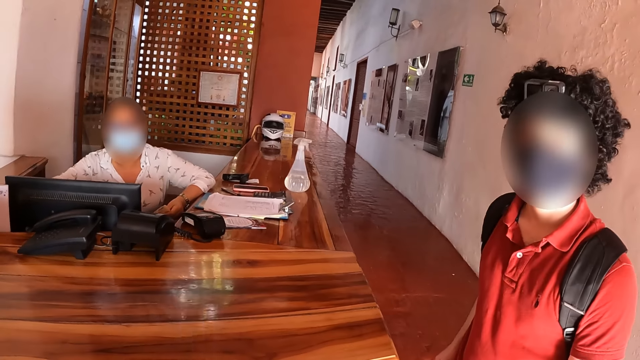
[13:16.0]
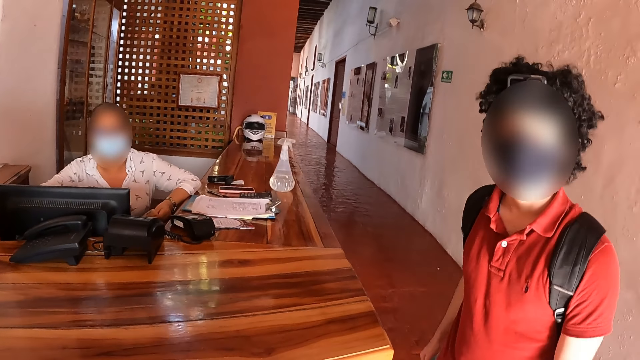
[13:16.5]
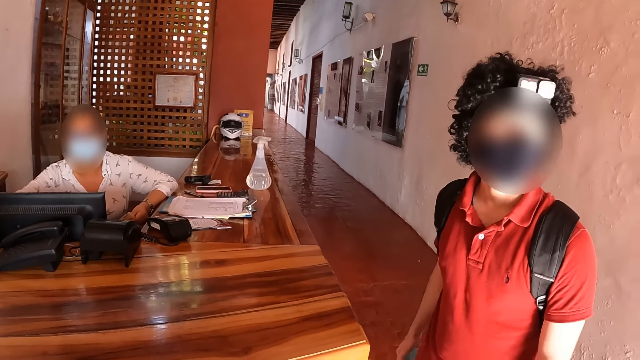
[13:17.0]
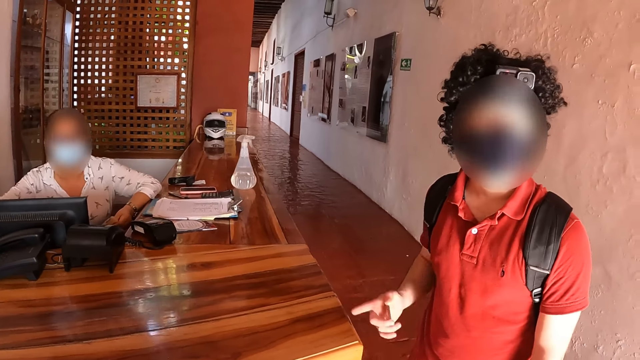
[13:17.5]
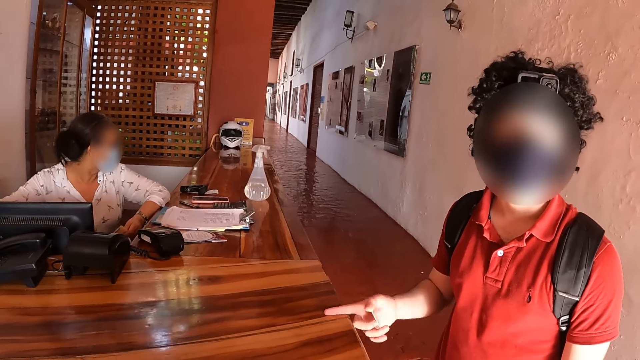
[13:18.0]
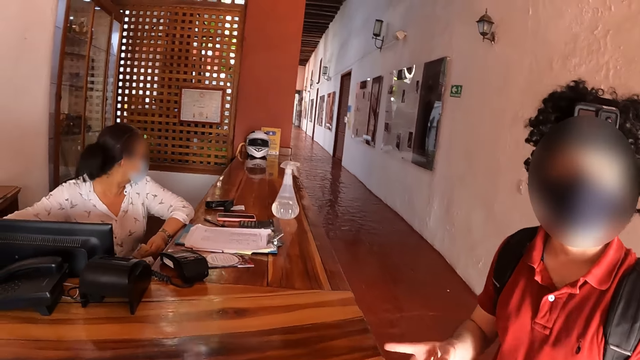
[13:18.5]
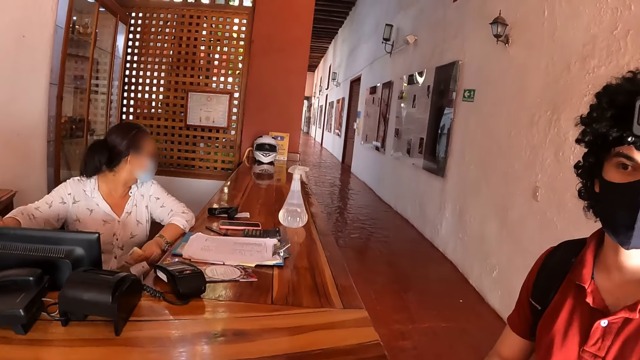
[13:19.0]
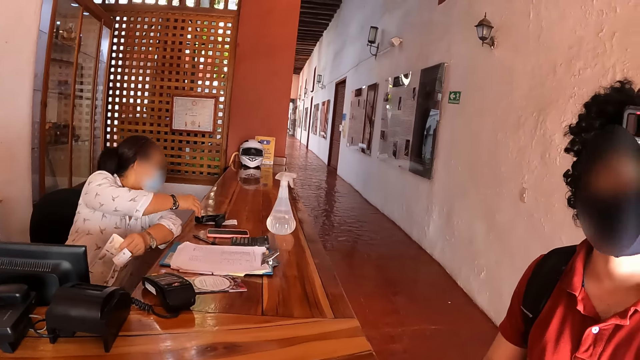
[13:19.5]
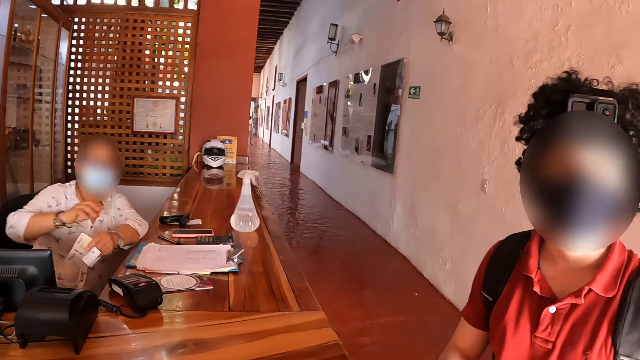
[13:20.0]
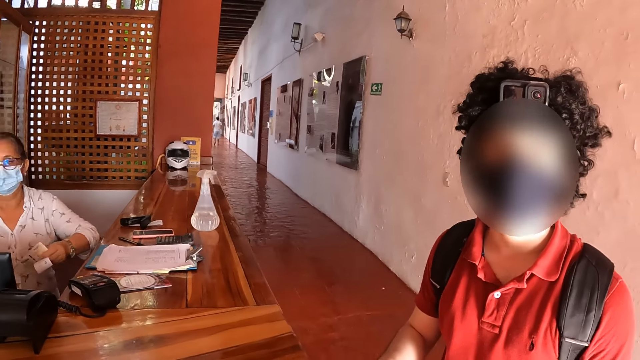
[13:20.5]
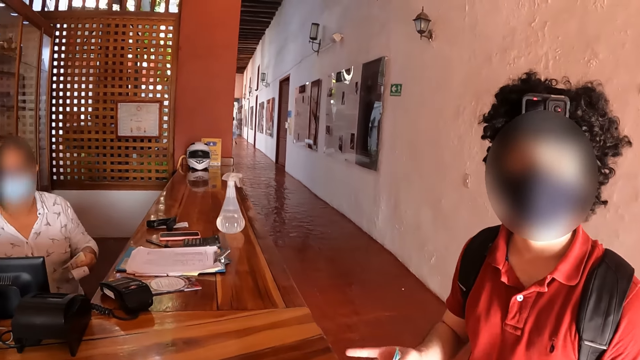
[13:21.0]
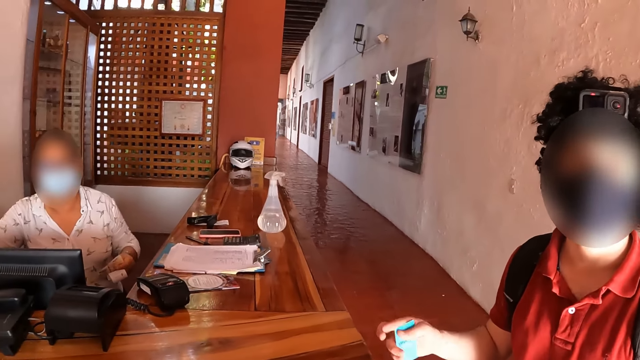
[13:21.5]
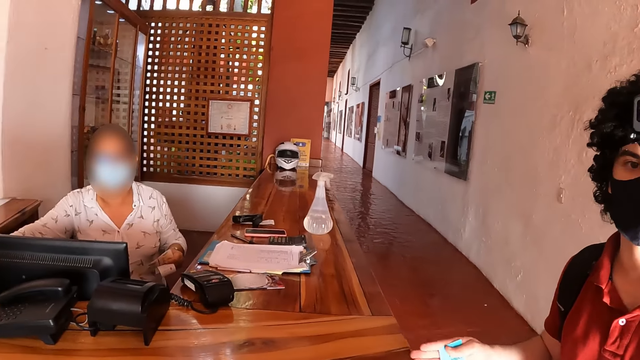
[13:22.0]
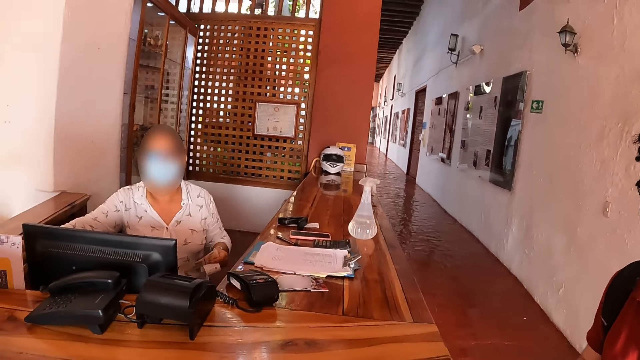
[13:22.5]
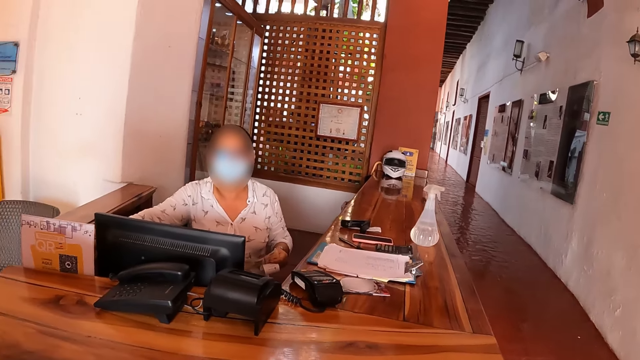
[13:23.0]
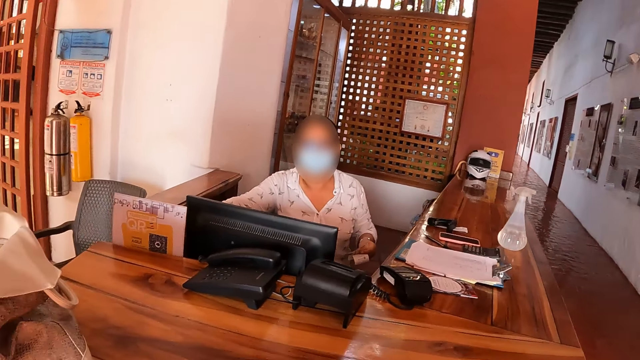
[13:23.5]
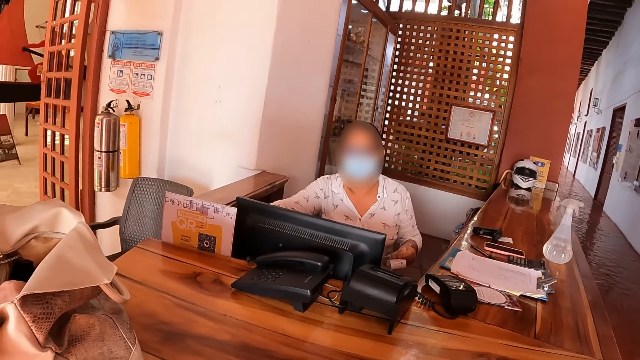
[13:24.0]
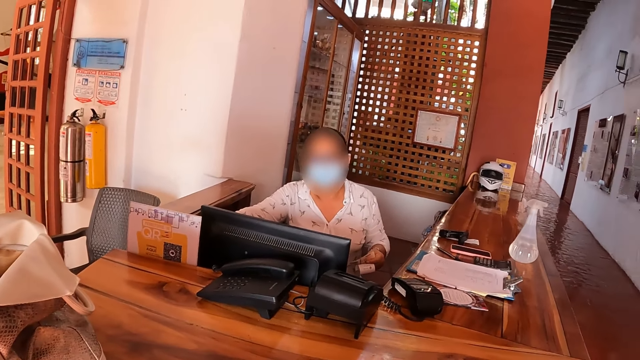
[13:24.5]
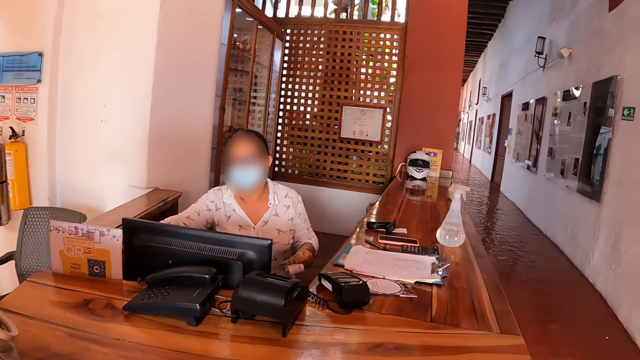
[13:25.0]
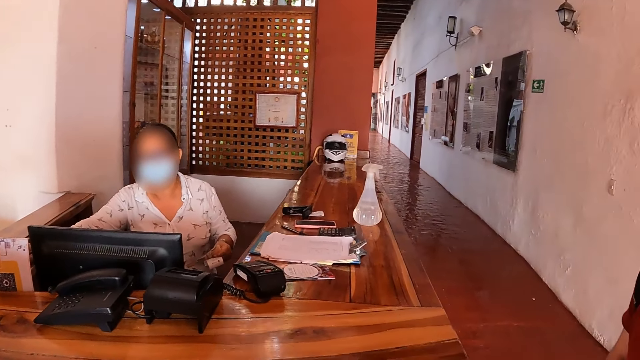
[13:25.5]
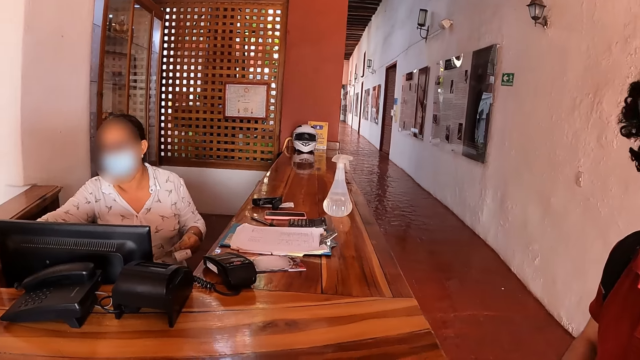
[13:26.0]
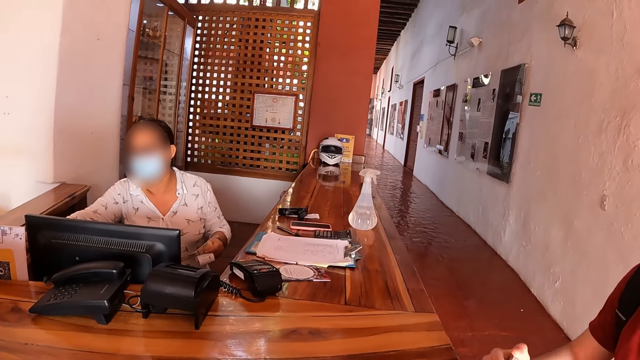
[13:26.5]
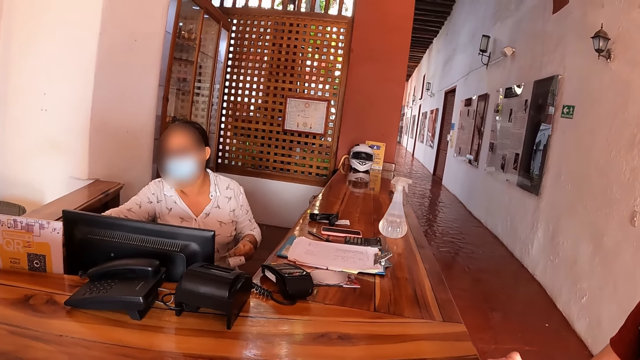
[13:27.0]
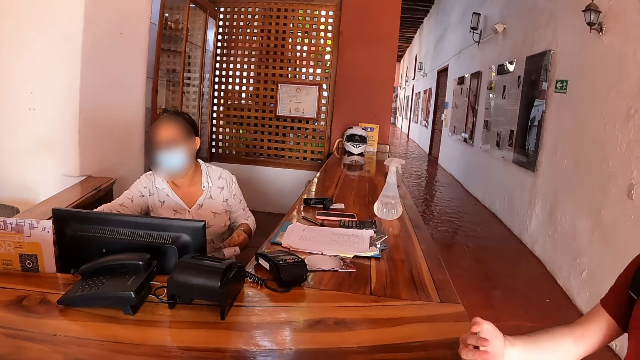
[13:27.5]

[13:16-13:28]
A man talks to the camera wearer.

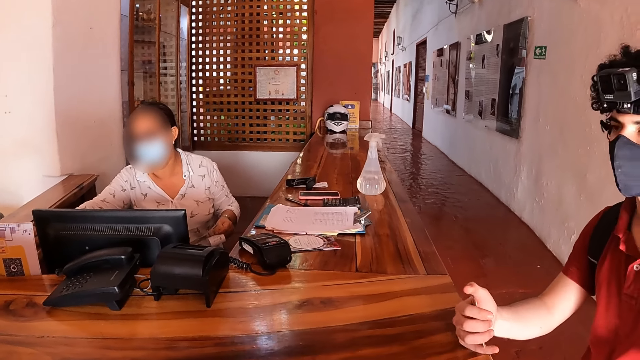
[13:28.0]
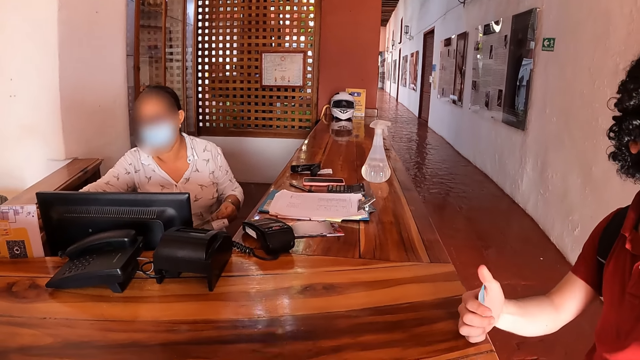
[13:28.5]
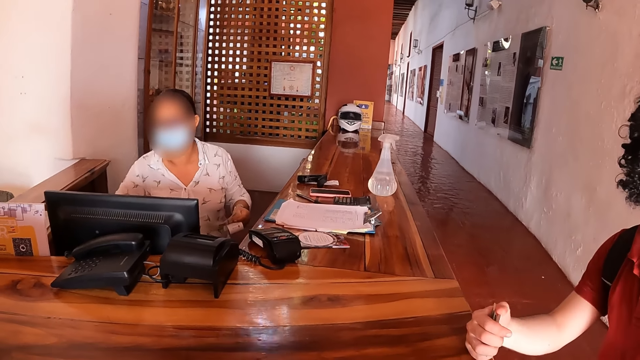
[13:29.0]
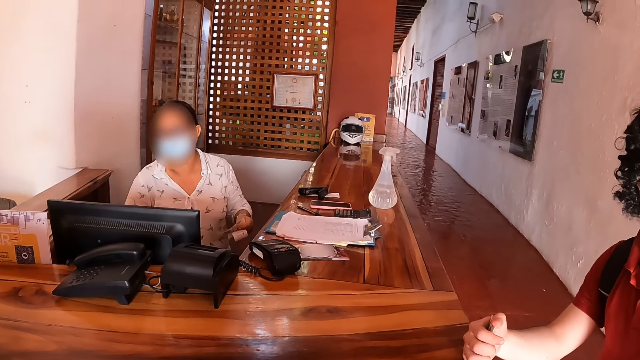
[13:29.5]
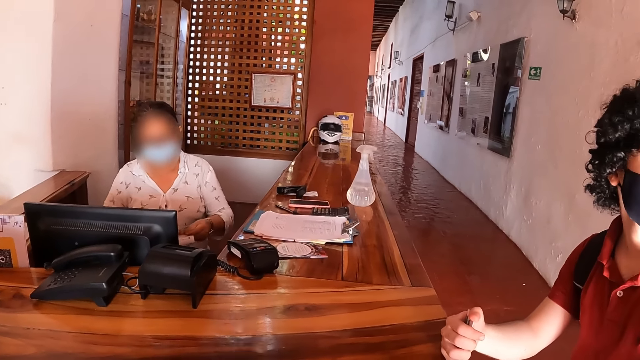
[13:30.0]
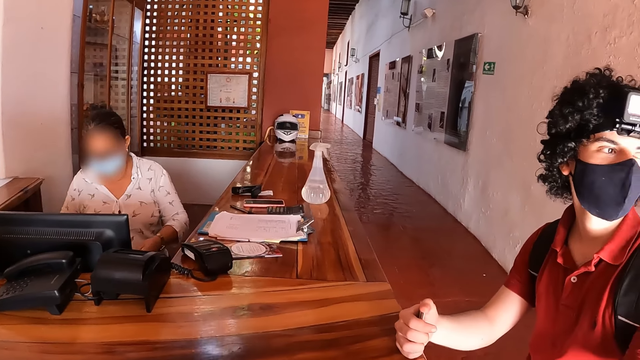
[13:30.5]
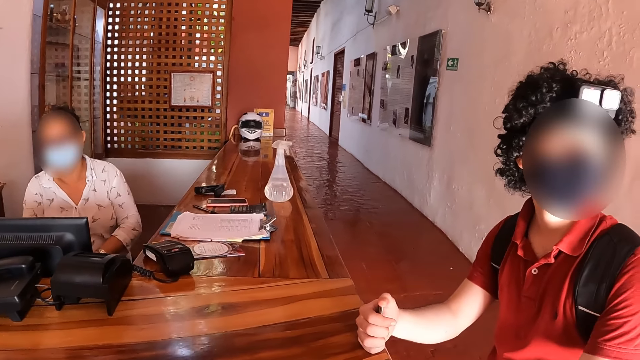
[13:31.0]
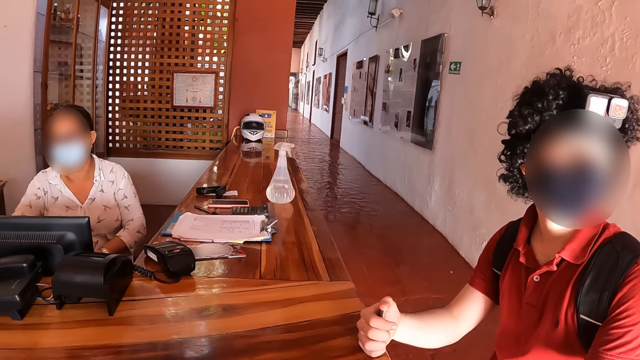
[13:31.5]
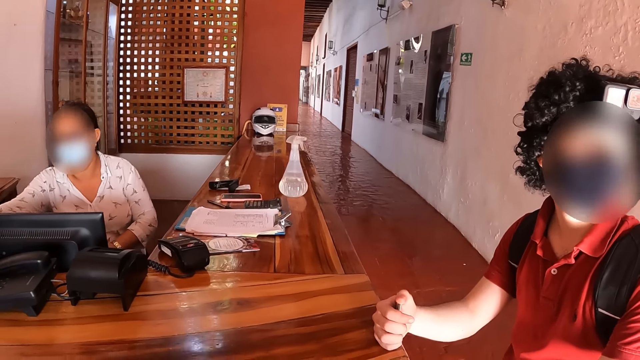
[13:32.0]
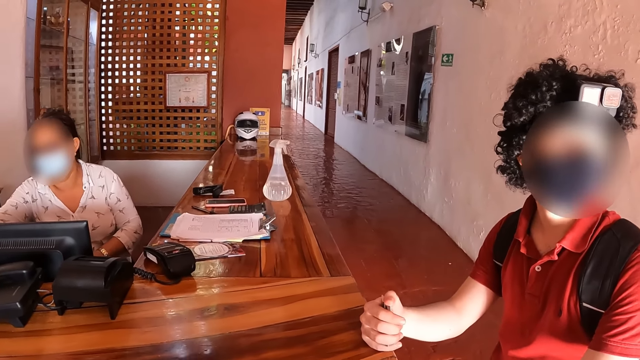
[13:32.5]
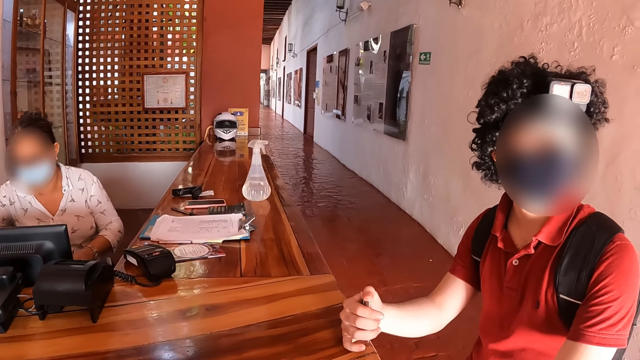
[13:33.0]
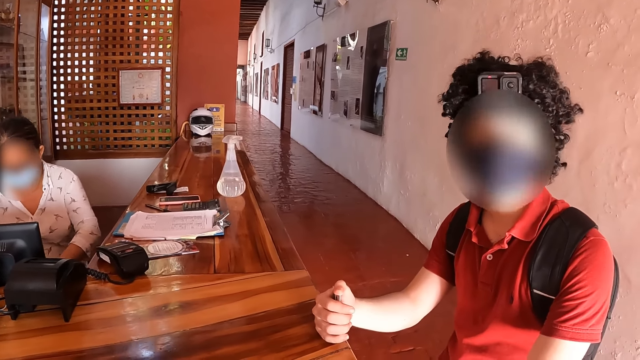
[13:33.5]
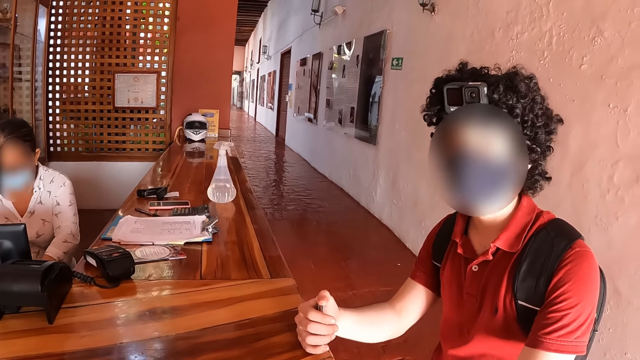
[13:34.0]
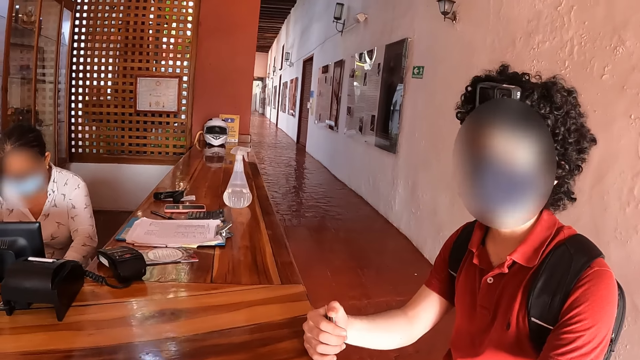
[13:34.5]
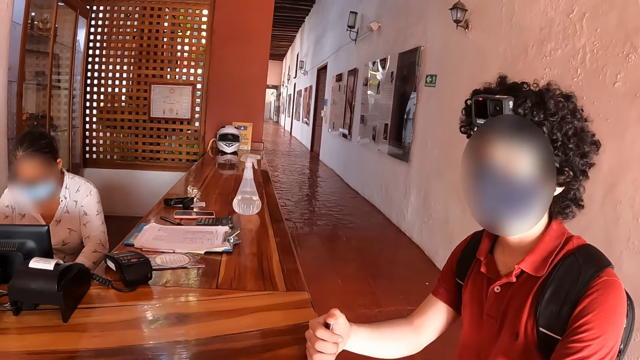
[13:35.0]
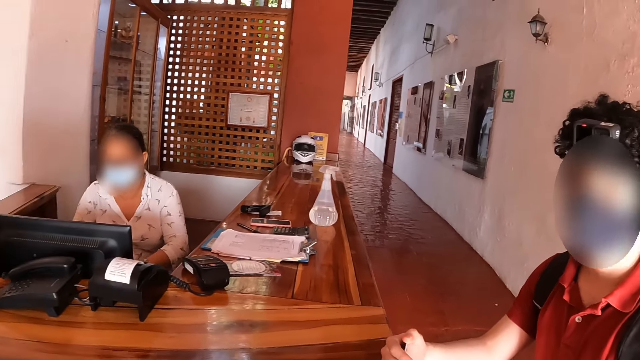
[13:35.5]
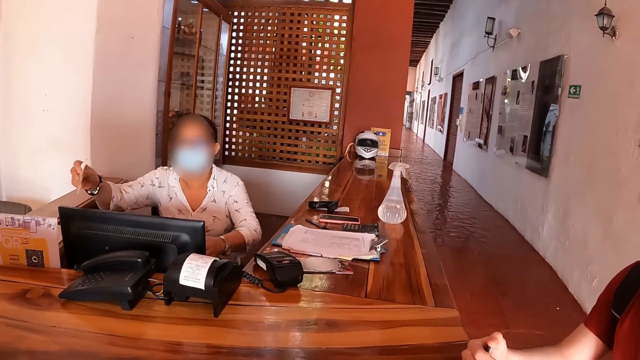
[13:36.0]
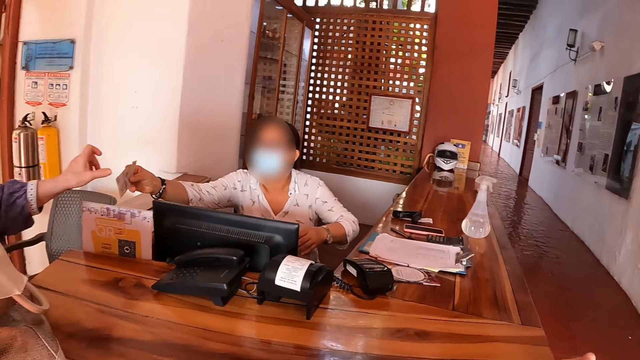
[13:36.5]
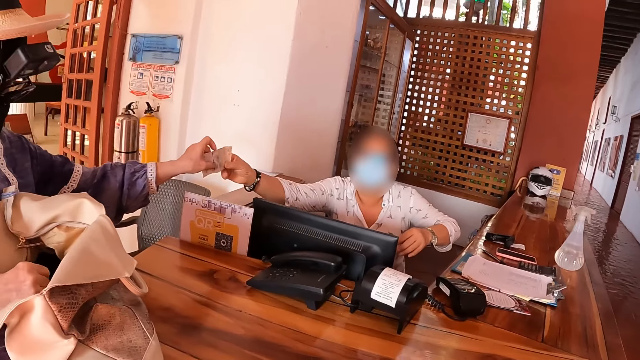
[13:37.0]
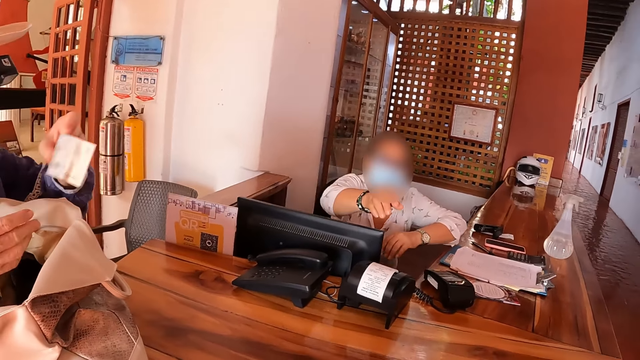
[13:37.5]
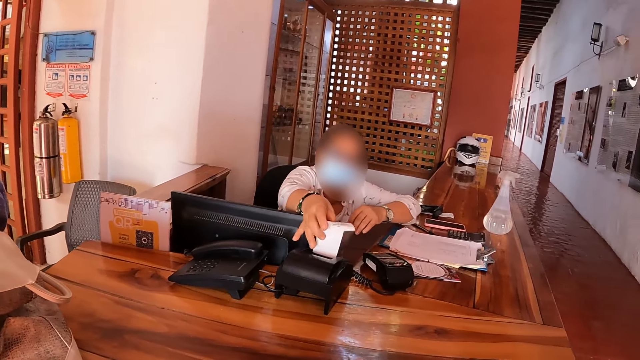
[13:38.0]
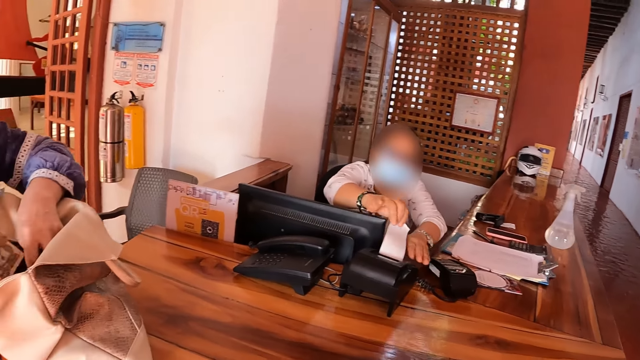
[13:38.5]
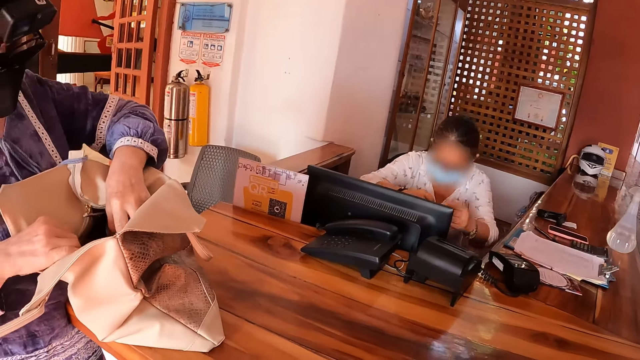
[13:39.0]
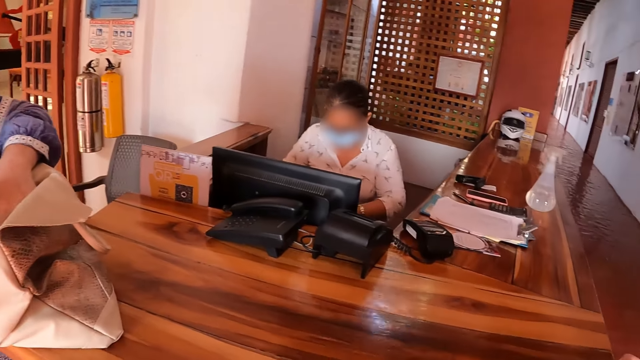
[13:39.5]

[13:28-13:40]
The receptionist gives a person the money and picks up the receipt with her hands.
